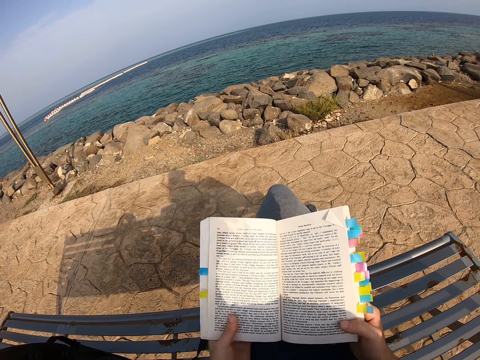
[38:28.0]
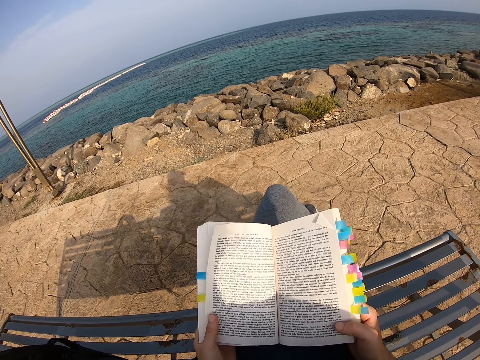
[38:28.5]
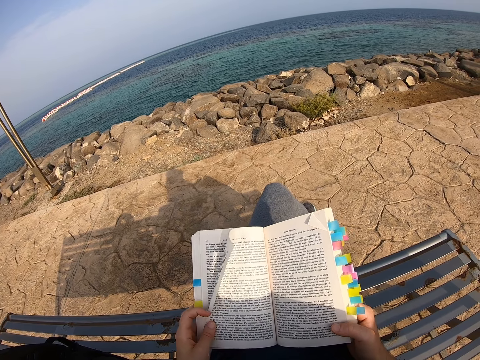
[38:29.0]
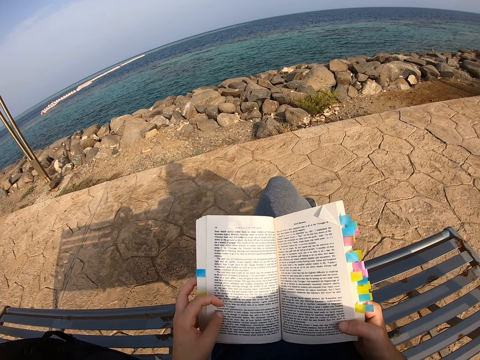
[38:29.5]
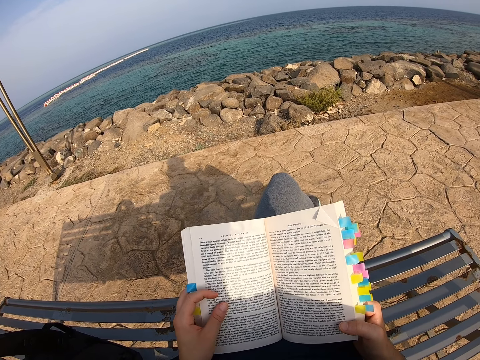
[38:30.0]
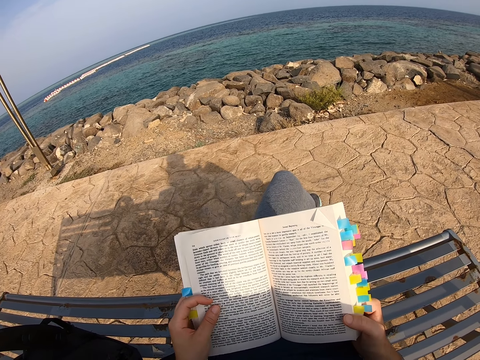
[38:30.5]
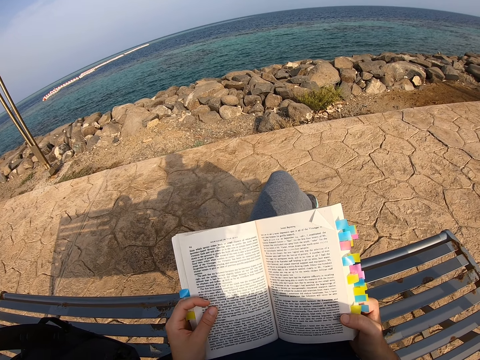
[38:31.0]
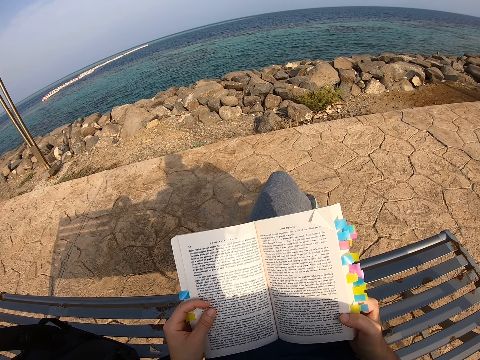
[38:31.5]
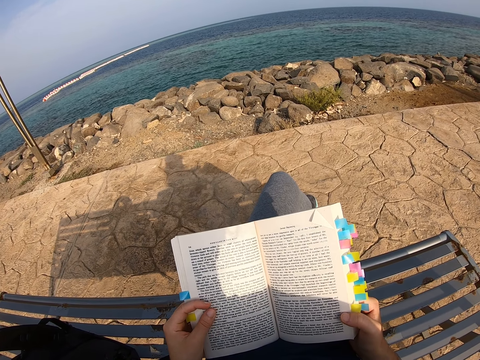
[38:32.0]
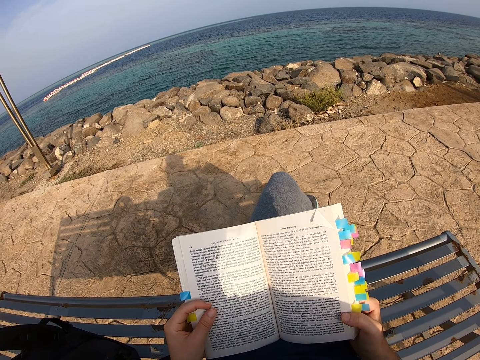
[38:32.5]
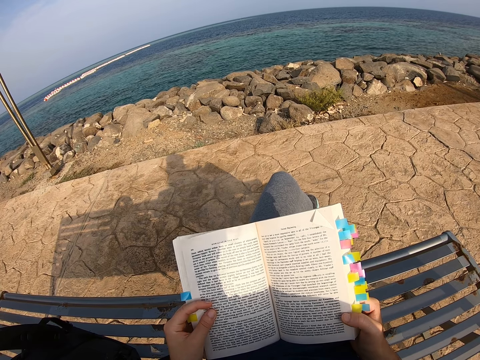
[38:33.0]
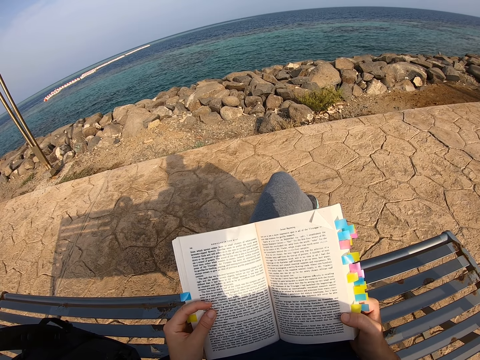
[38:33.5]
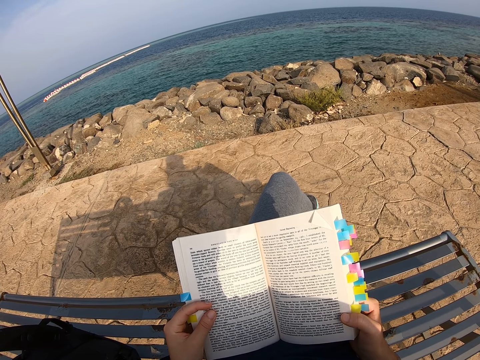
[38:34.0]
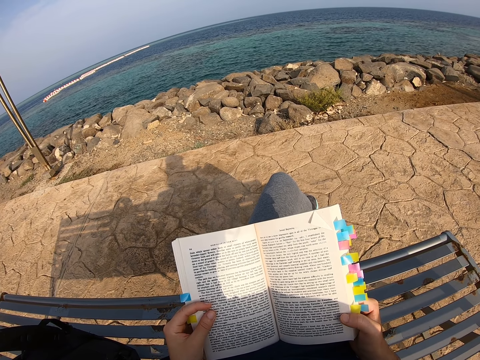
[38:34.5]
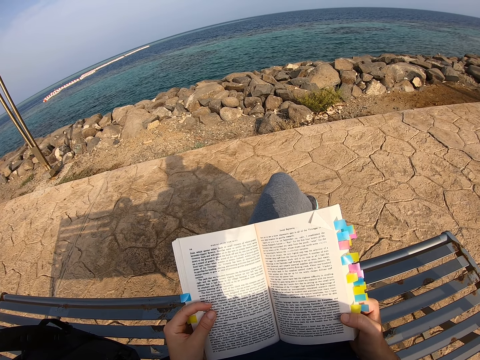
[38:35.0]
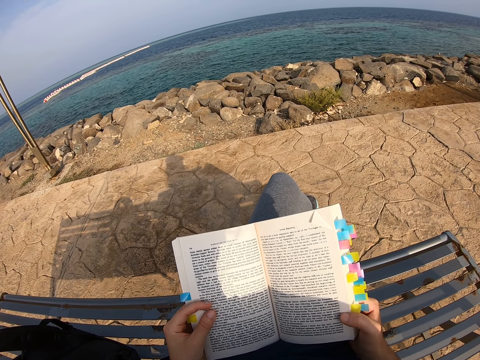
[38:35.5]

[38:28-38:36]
The camera wearer moves the left hand. They read a novel.

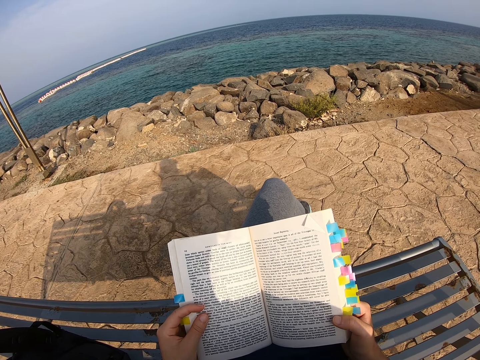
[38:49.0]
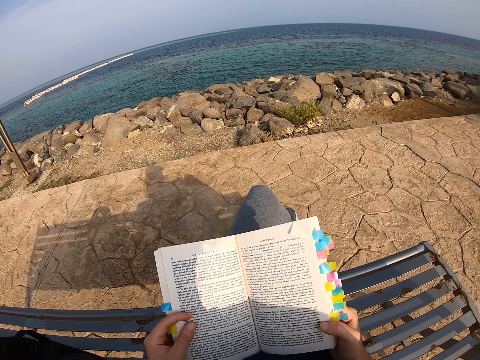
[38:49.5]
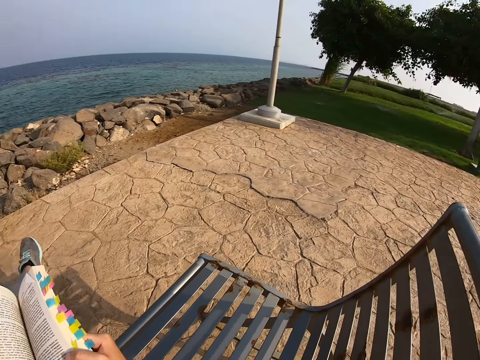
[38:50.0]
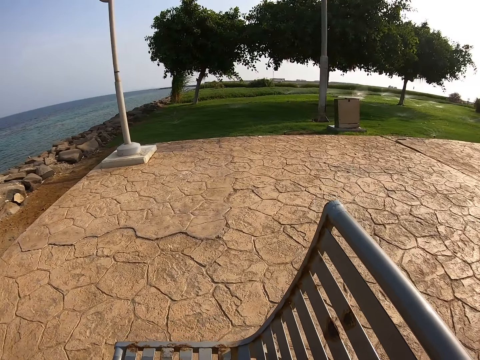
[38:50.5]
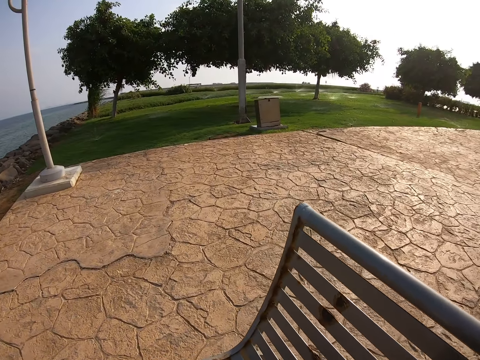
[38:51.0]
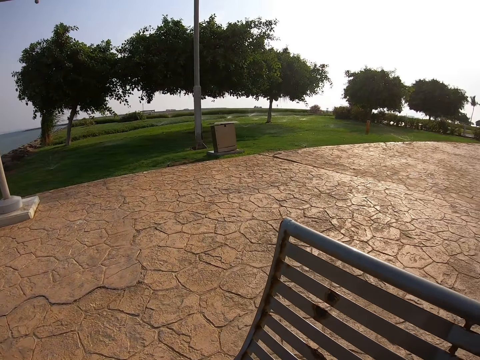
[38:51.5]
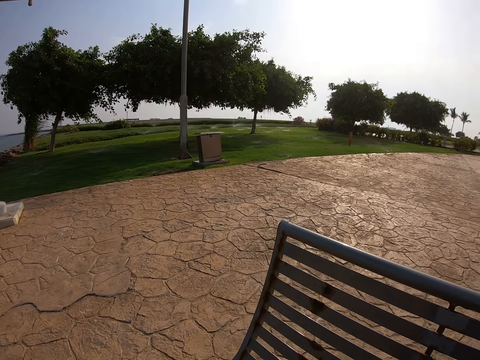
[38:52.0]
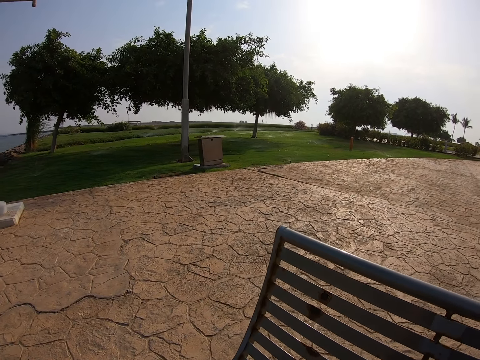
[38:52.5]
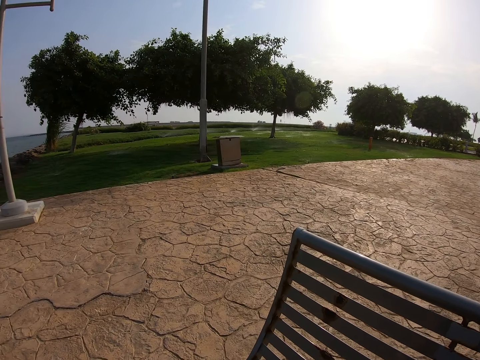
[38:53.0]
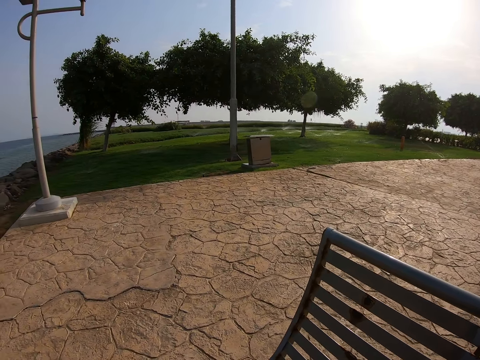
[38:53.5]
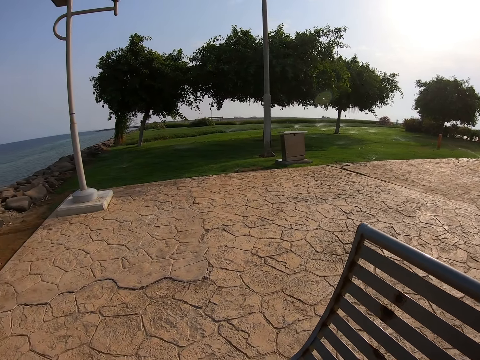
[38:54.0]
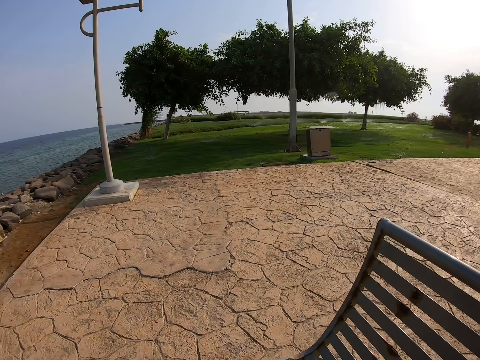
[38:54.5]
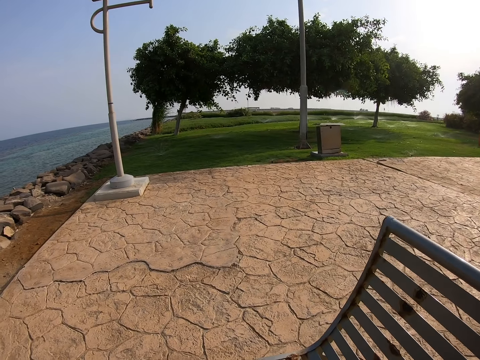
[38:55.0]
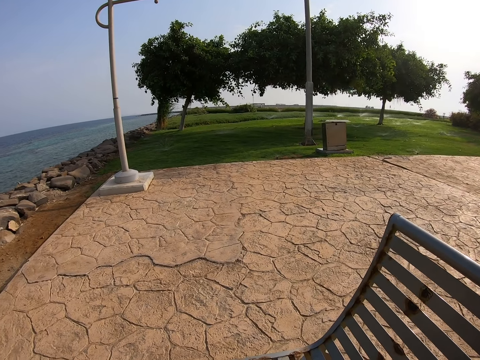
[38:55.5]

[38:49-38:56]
The camera wearer looks around.

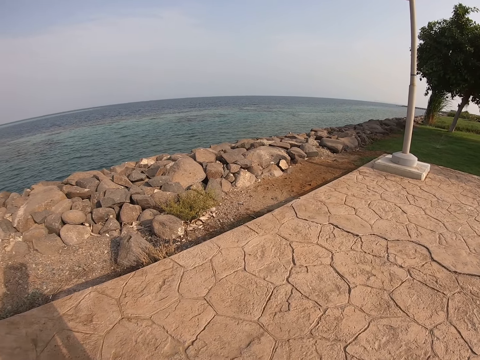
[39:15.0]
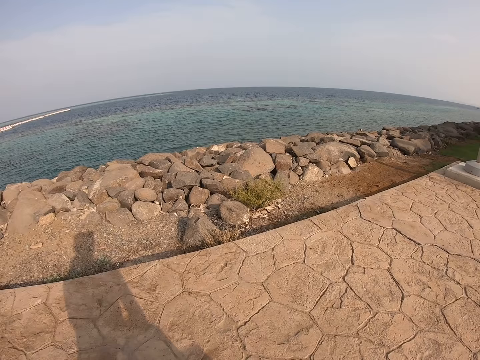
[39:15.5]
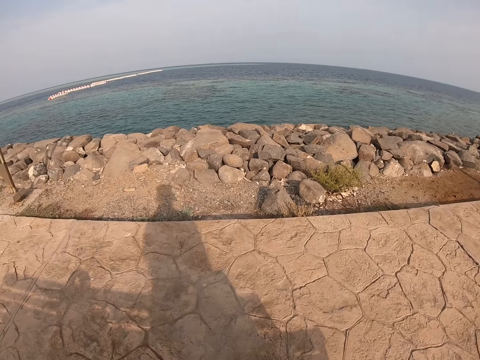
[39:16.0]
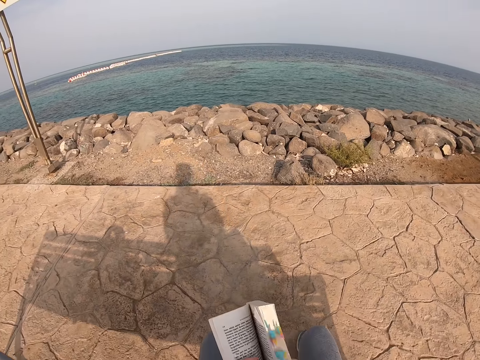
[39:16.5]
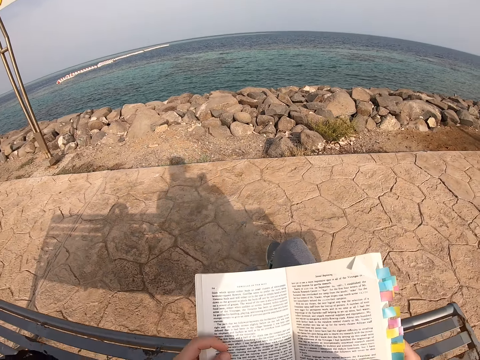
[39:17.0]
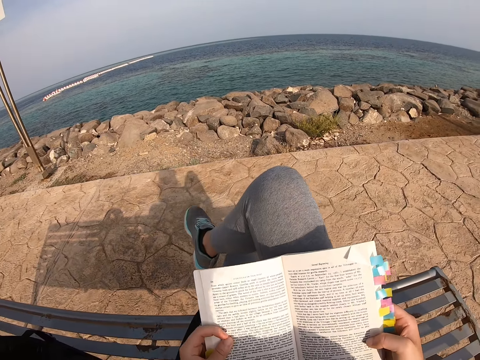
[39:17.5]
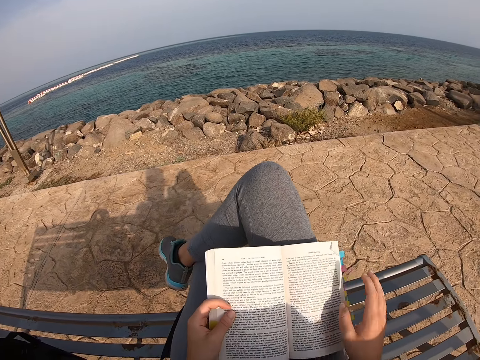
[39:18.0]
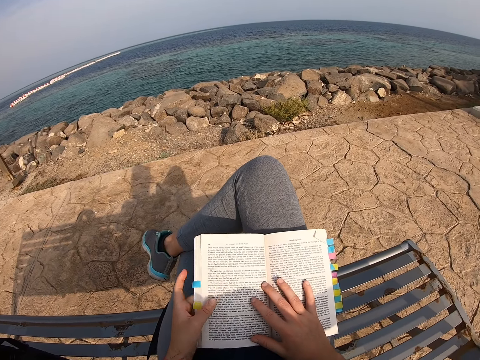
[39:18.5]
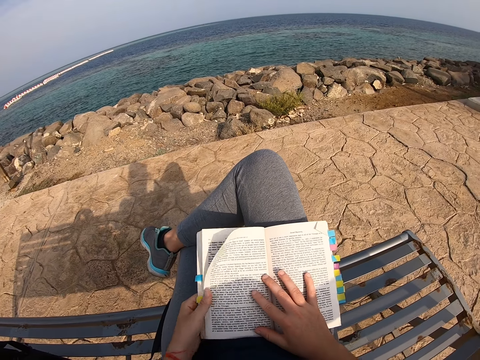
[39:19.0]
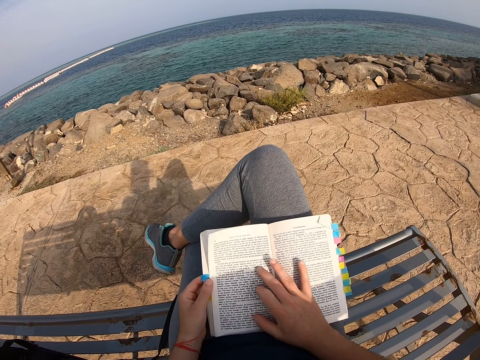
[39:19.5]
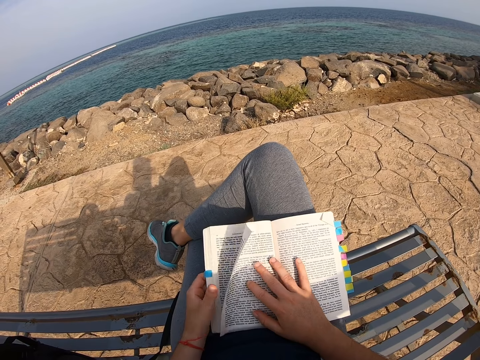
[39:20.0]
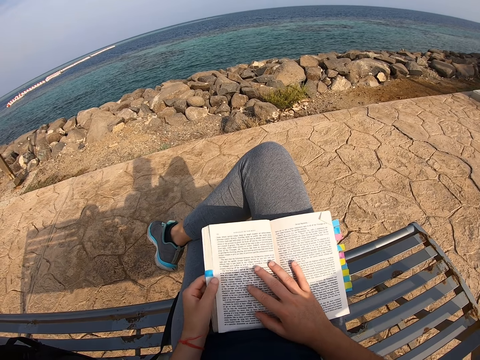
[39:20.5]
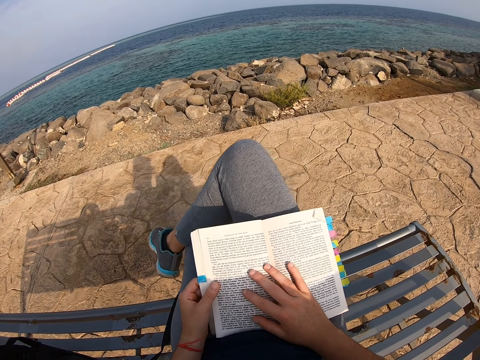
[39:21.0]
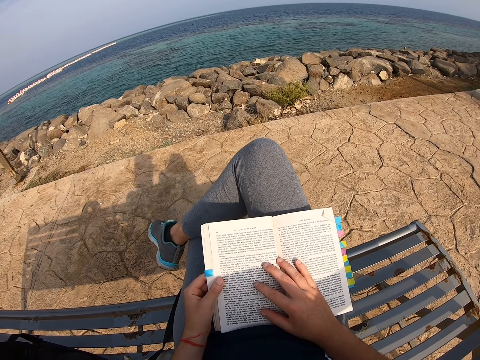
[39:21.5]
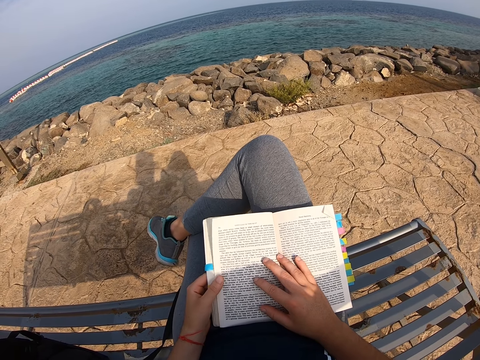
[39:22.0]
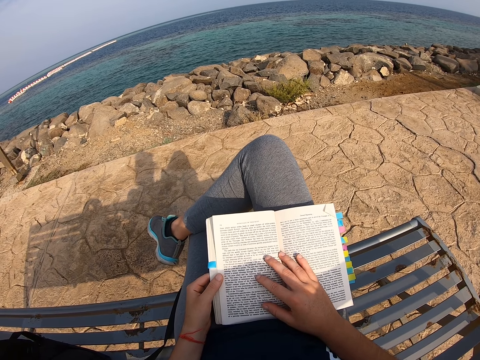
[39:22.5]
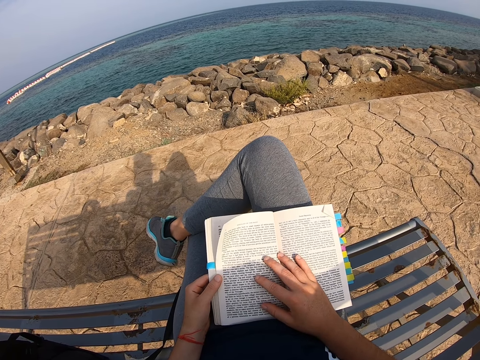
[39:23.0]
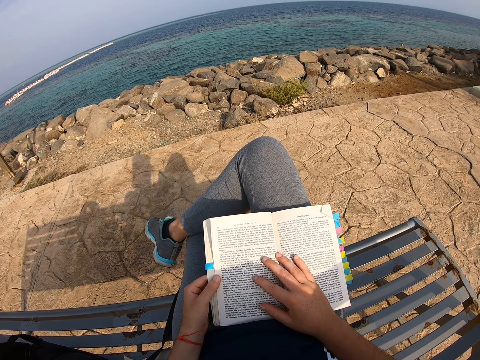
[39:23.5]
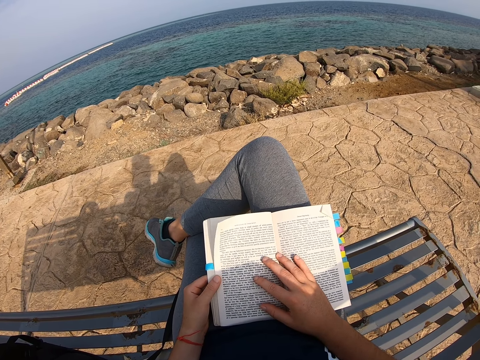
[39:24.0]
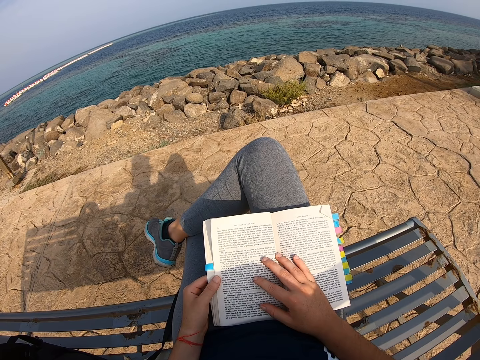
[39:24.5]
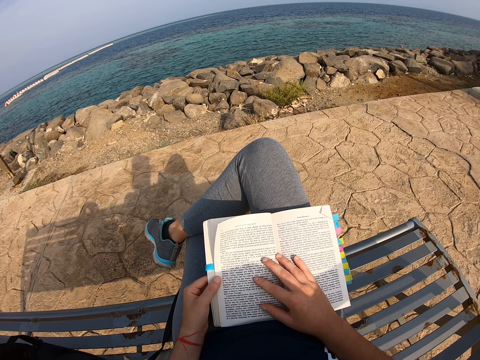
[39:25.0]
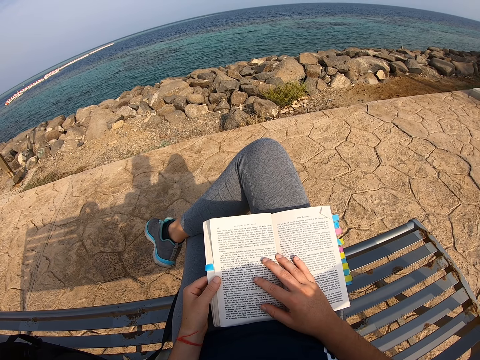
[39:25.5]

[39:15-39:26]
The camera wearer lifts a novel. They place the right leg on top of the left, open the book, and read the novel. They lift the right hand, place the novel on the lap, and place the right hand on the novel. They read the novel.
